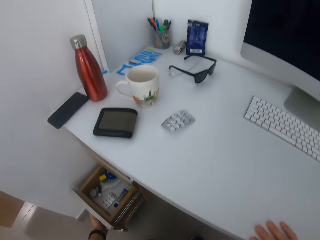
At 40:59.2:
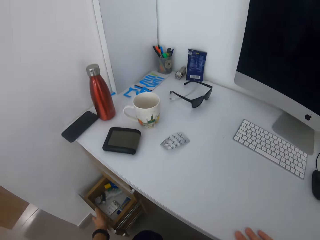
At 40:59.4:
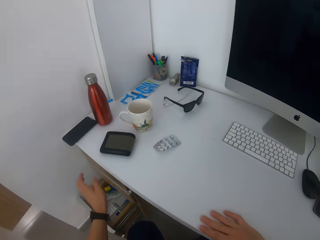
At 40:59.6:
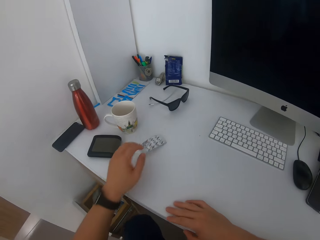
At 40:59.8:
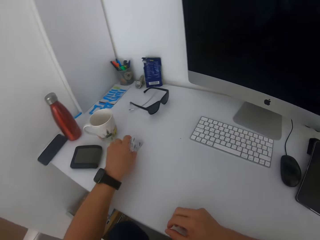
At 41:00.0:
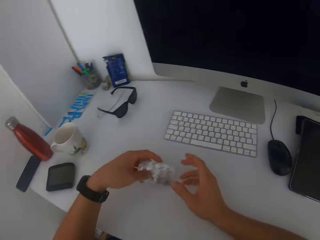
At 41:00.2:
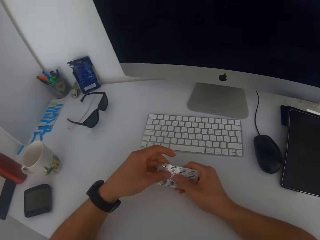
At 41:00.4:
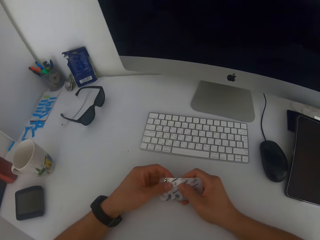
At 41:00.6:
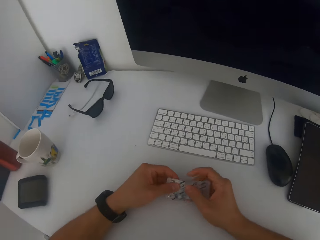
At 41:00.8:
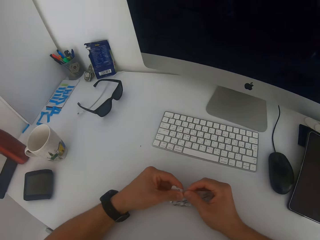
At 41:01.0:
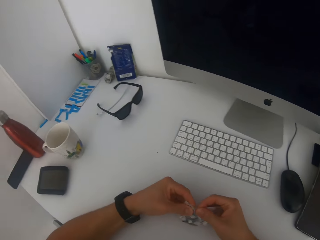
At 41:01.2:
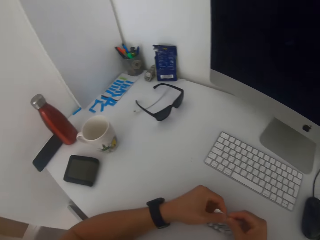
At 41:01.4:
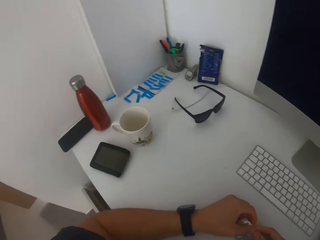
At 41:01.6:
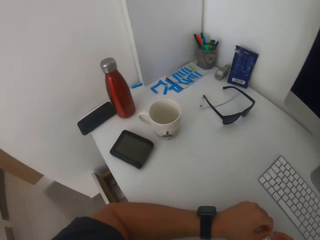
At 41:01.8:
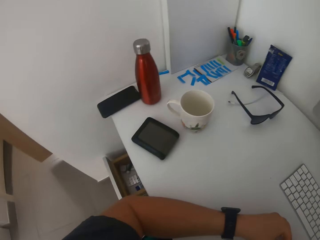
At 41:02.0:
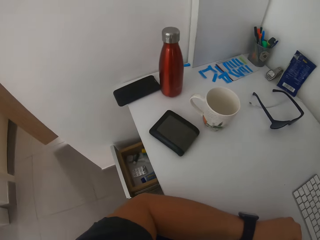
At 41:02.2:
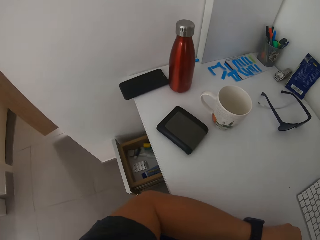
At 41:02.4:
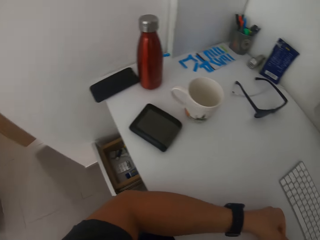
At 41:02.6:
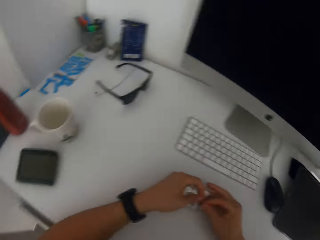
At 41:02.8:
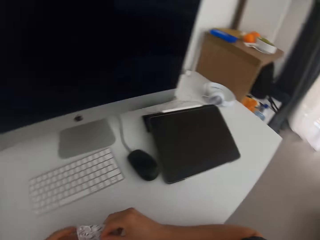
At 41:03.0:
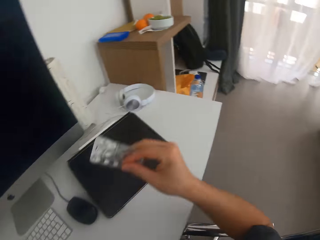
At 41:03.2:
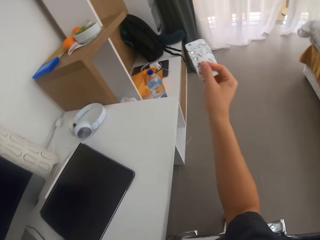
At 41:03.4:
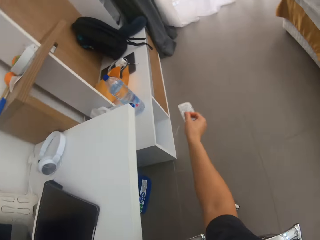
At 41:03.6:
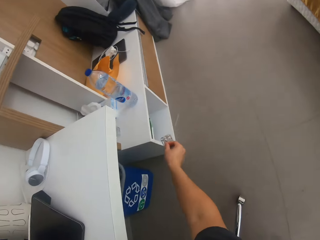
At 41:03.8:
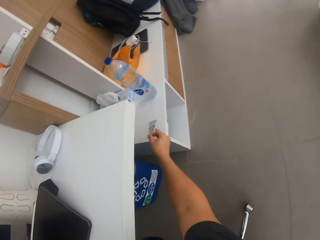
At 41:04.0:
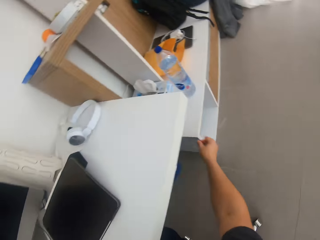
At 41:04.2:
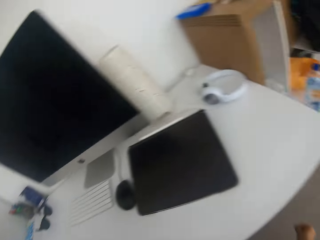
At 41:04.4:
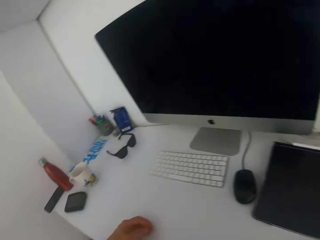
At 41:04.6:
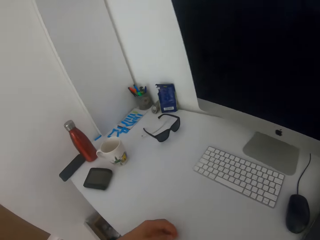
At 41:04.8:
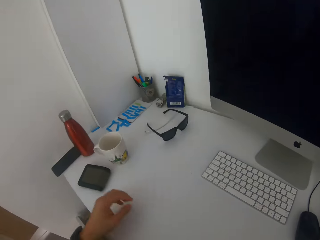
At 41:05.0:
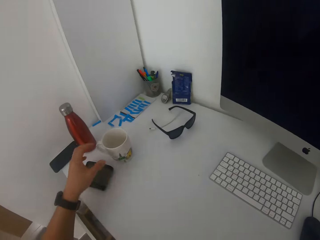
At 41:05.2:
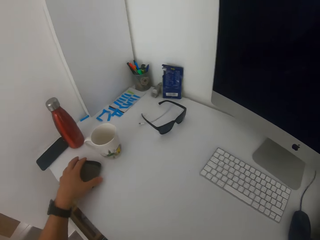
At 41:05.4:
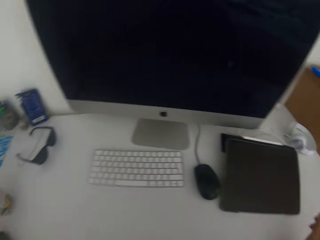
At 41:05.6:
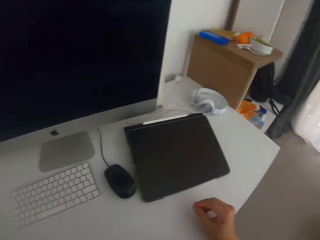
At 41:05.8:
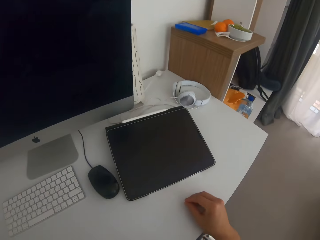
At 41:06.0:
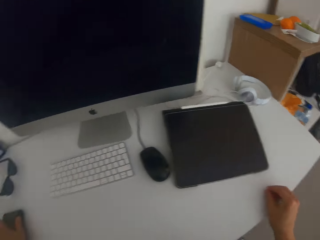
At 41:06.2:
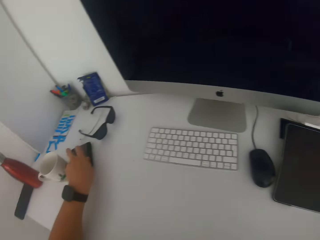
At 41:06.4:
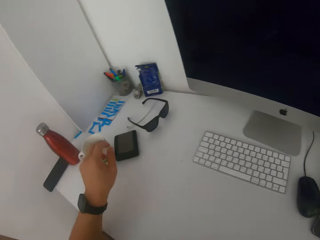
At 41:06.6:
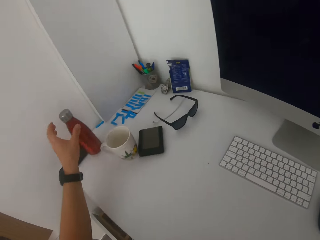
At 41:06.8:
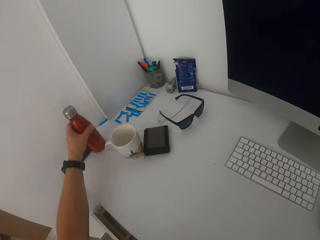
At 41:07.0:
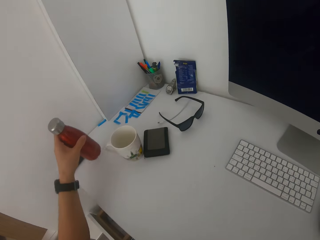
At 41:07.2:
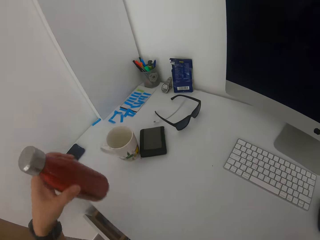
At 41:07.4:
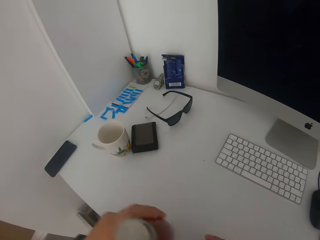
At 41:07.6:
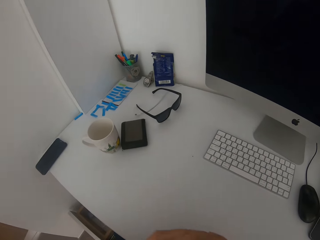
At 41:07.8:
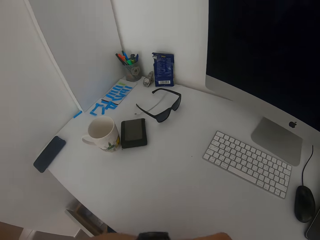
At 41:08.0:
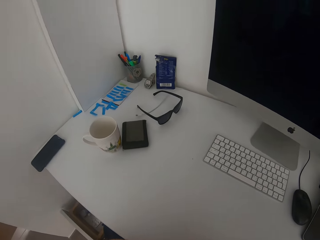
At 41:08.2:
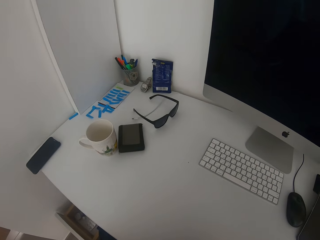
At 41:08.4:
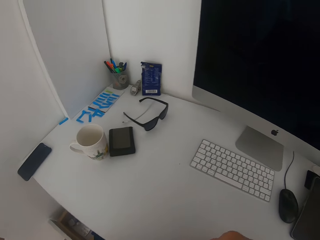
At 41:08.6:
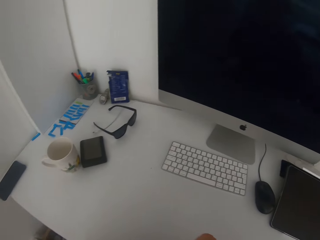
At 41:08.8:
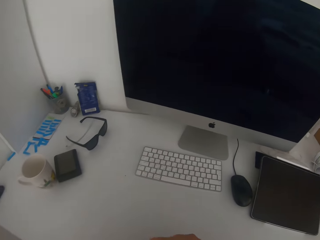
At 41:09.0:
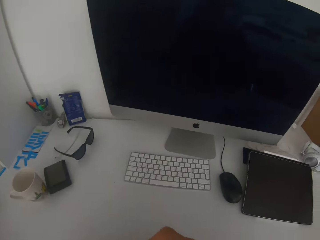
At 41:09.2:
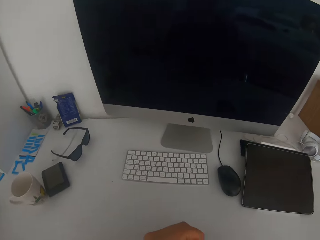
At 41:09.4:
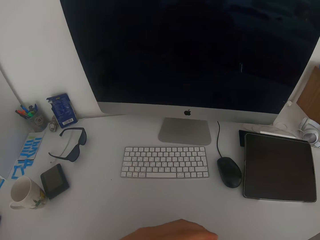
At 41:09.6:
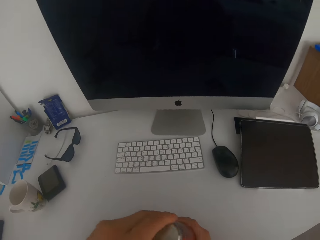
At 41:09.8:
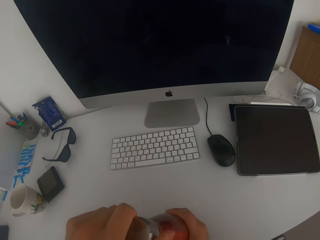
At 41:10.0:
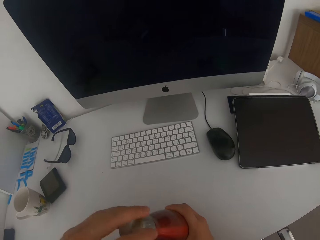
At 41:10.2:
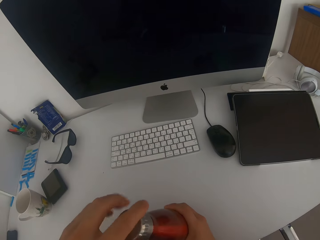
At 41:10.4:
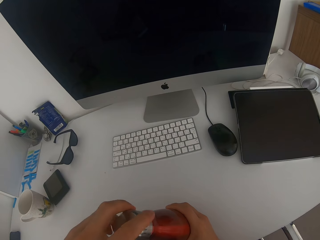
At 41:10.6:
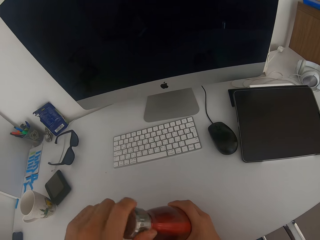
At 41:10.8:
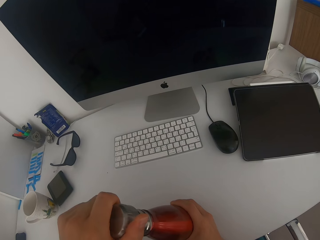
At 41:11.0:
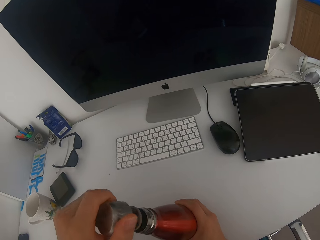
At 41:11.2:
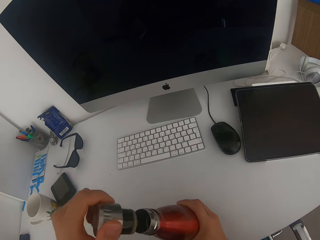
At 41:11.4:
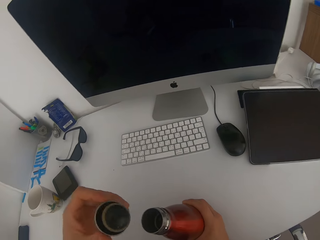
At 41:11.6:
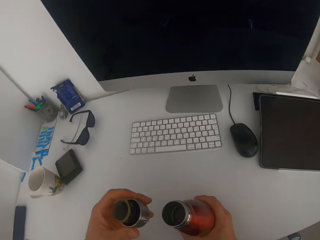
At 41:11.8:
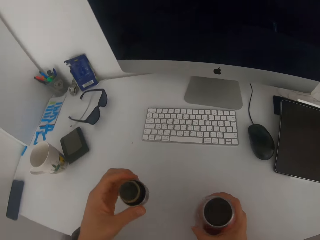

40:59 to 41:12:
The camera wearer picks up the tablets on the table. They take a tablet from the package. They drop the tablets on the table. They move a wallet. They pick up a water bottle from the table. They open the water bottle.

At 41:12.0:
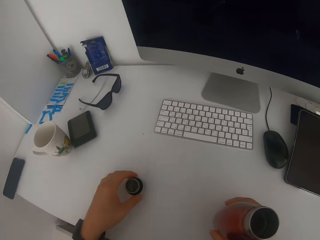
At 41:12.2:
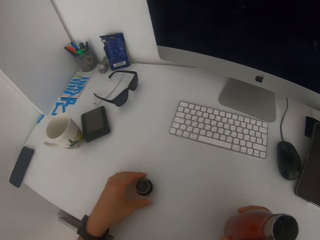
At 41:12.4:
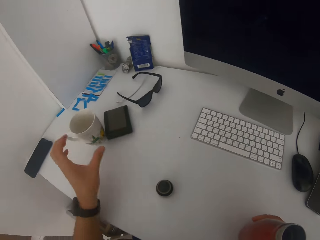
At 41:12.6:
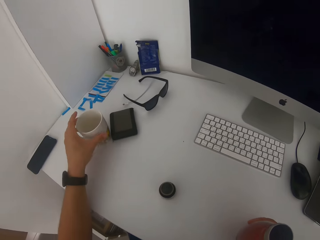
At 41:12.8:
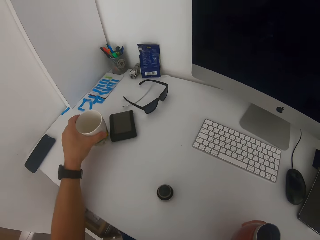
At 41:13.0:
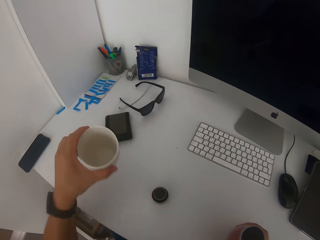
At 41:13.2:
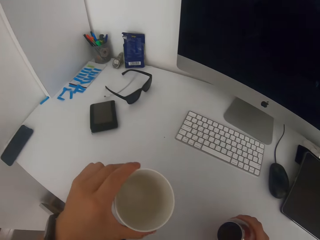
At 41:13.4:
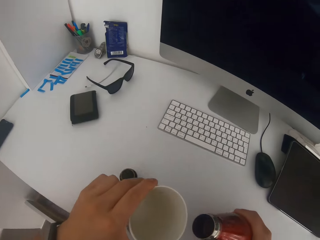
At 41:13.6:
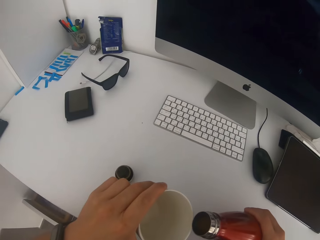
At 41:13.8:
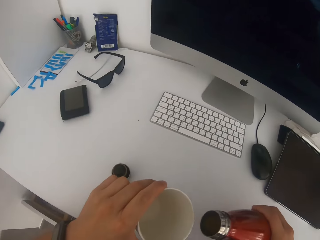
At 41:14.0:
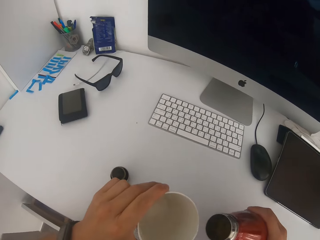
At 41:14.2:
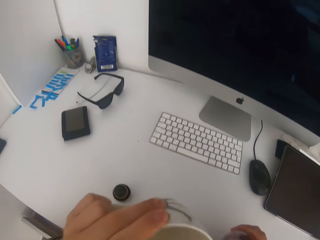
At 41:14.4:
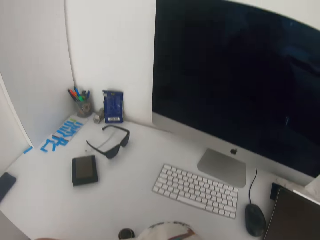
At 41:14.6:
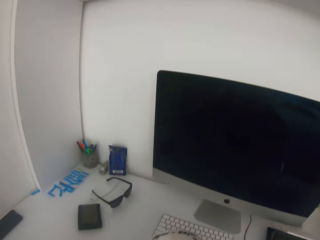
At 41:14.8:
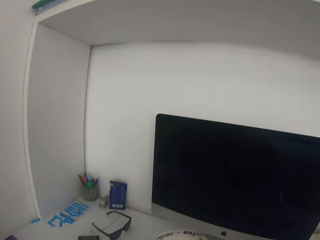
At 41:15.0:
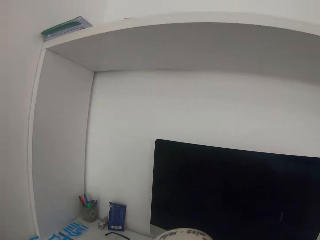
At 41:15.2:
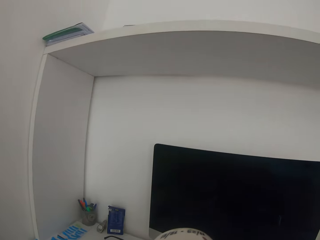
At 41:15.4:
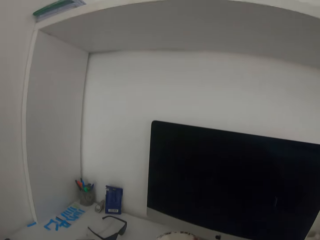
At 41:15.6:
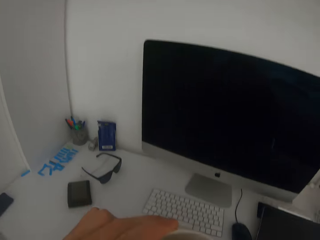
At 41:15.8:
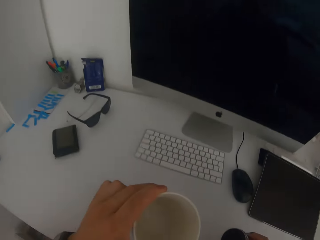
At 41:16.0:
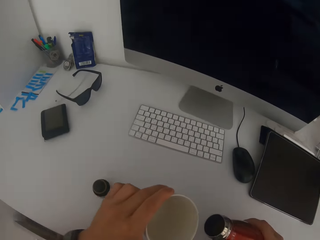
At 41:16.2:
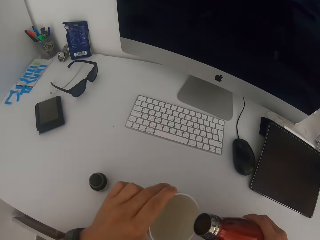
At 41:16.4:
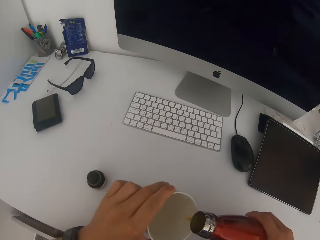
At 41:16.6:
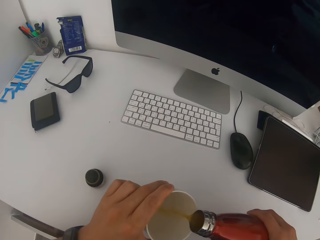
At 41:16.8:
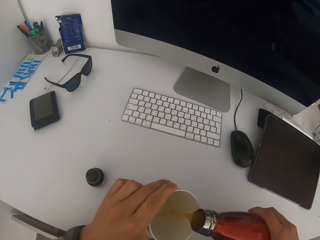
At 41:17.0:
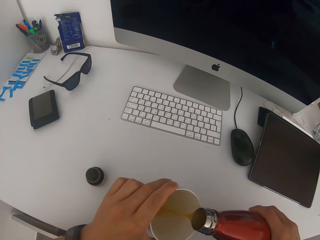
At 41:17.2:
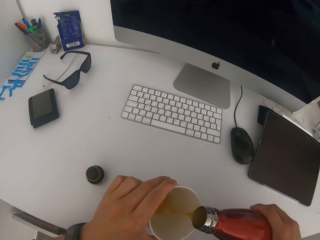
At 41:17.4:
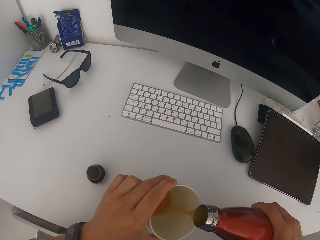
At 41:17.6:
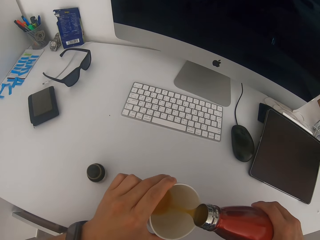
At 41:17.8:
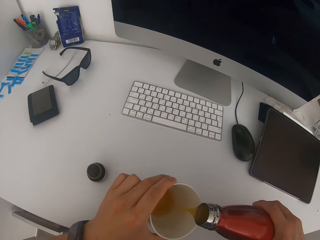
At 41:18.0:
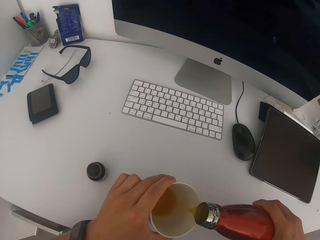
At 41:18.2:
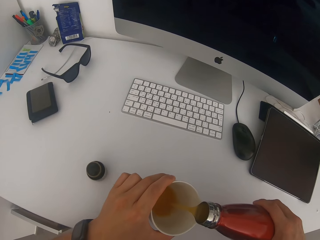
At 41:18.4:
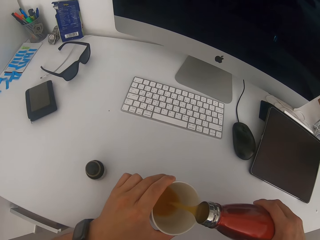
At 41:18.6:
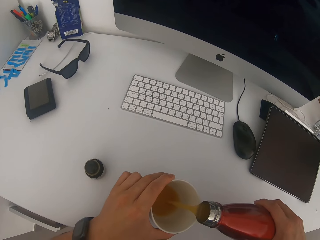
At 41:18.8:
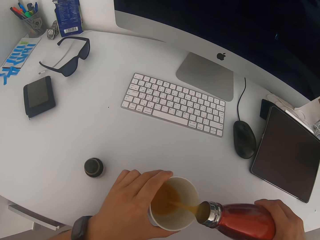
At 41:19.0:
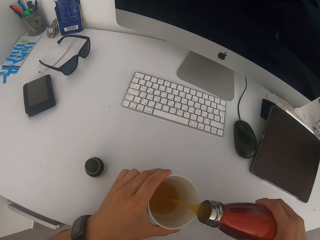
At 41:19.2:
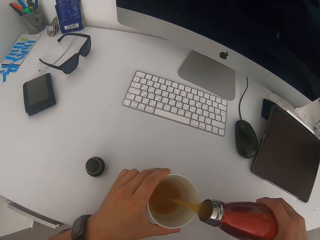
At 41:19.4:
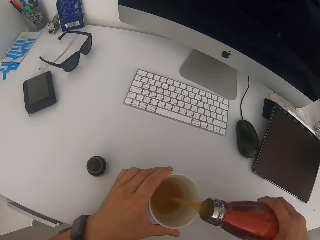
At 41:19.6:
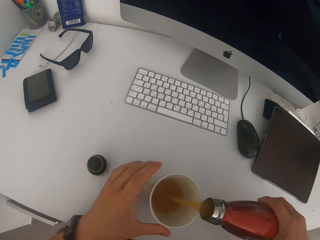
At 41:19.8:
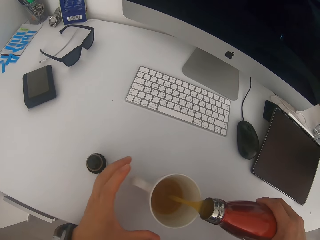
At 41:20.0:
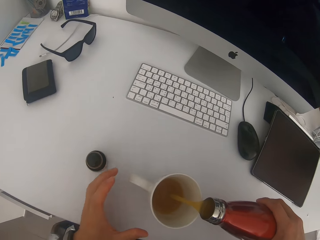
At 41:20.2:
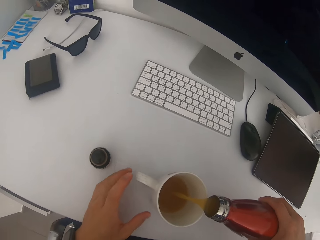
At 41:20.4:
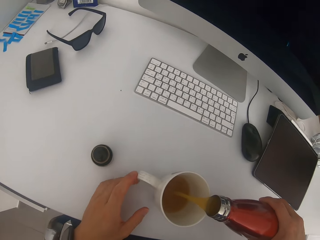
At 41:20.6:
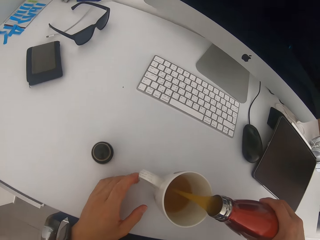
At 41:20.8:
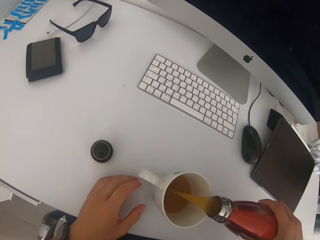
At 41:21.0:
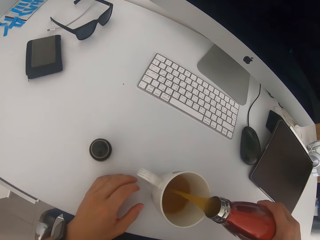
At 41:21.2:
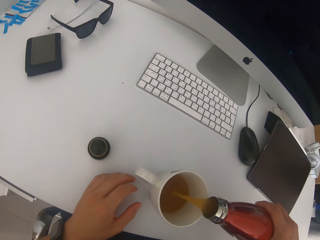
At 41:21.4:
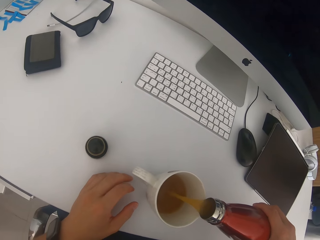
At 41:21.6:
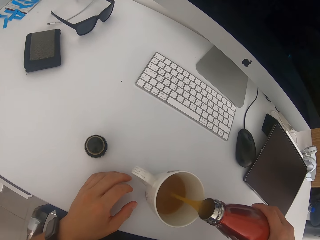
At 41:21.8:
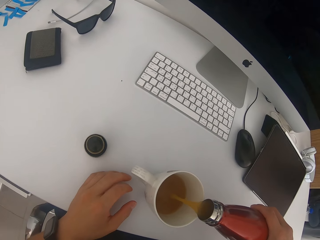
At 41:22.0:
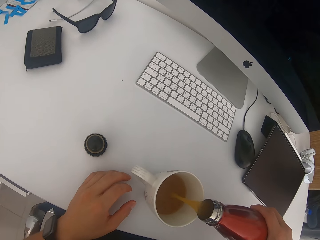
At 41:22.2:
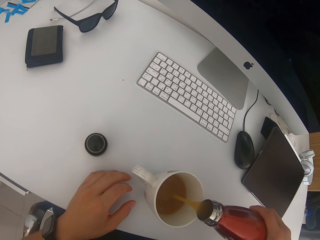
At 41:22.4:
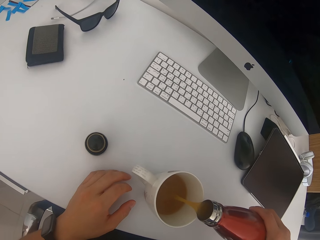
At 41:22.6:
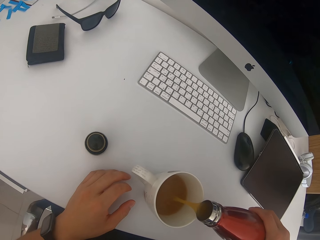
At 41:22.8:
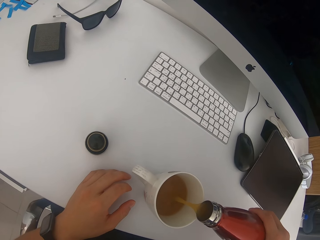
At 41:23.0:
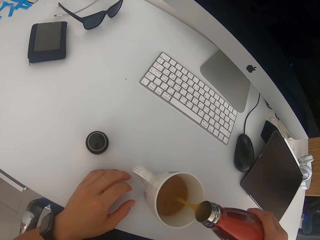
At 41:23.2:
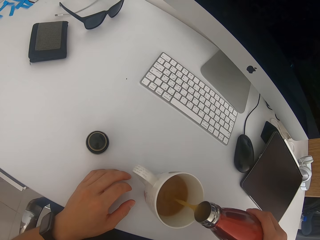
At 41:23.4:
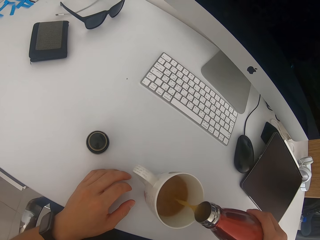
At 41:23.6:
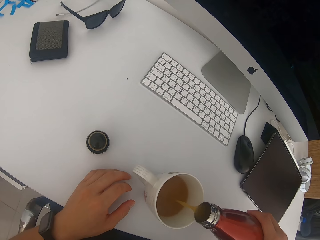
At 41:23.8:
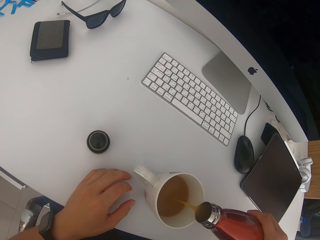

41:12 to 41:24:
The camera wearer places the water bottle lid on the table. They pick up a cup or glass. They pour juice in the glass. They sip juice. They pour juice in the glass.
